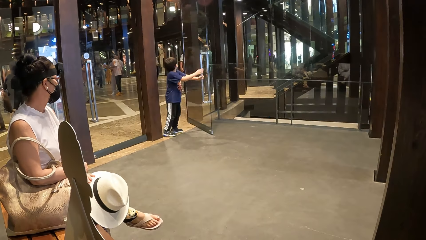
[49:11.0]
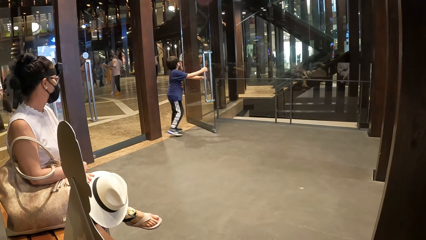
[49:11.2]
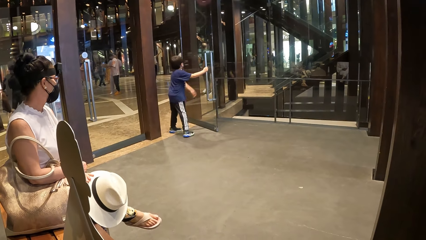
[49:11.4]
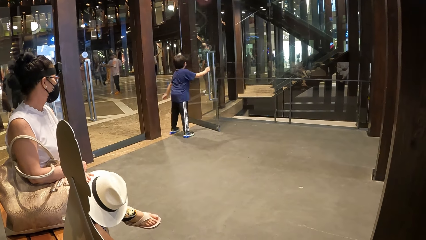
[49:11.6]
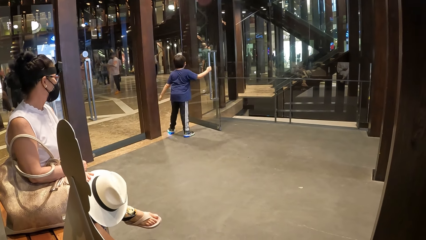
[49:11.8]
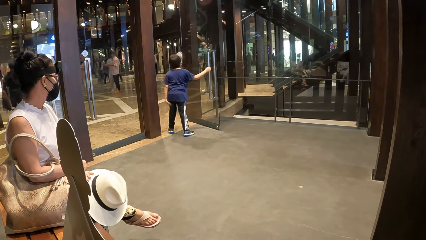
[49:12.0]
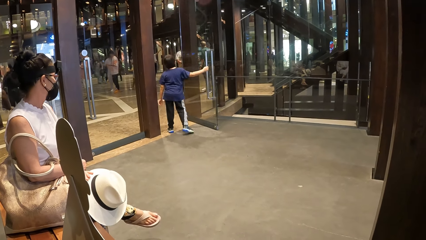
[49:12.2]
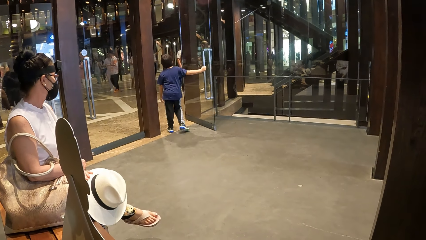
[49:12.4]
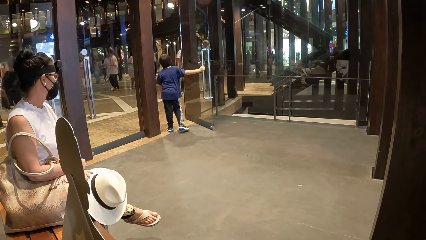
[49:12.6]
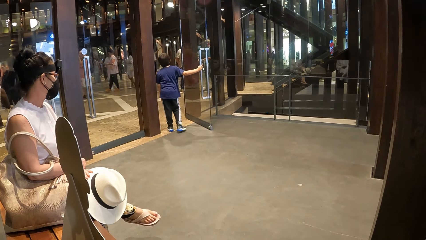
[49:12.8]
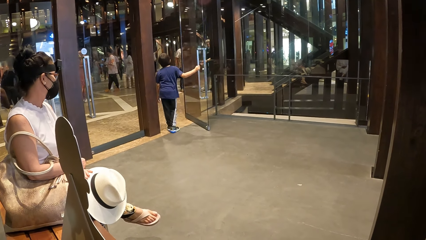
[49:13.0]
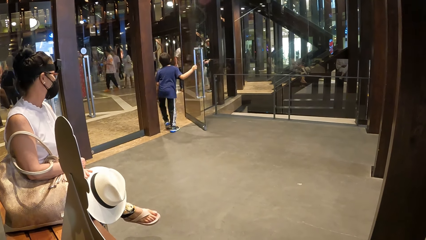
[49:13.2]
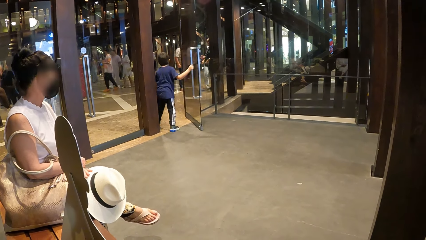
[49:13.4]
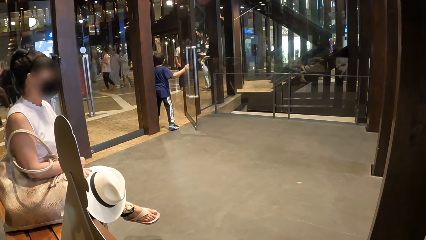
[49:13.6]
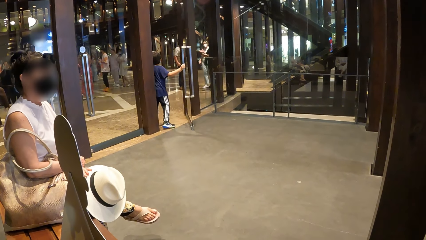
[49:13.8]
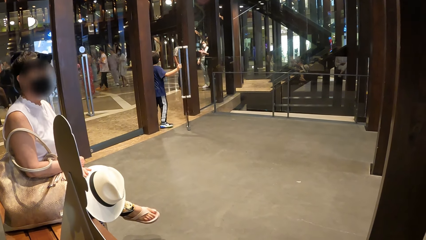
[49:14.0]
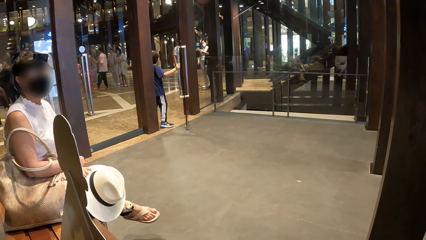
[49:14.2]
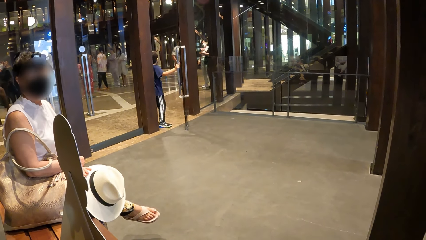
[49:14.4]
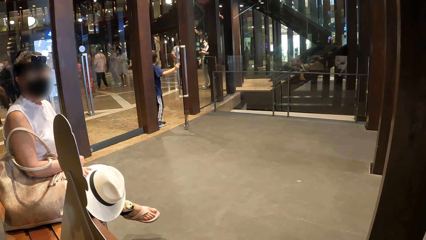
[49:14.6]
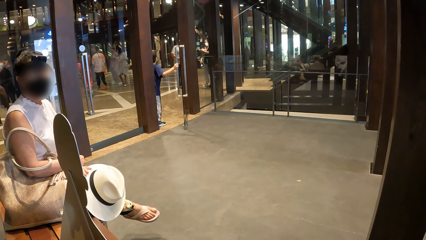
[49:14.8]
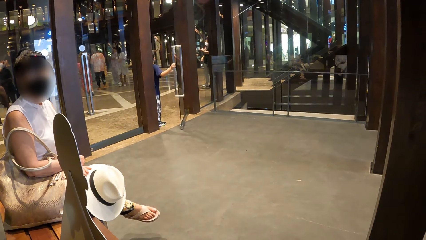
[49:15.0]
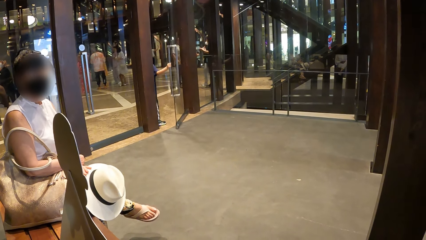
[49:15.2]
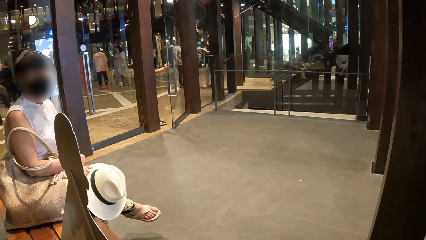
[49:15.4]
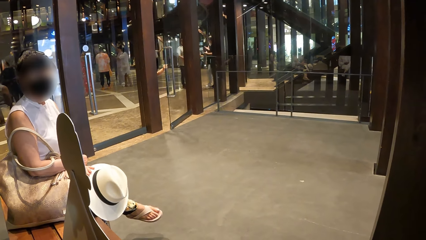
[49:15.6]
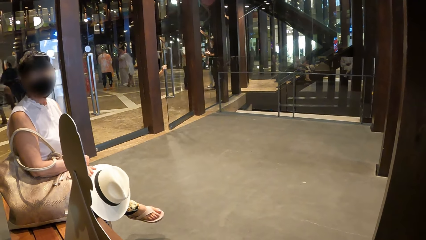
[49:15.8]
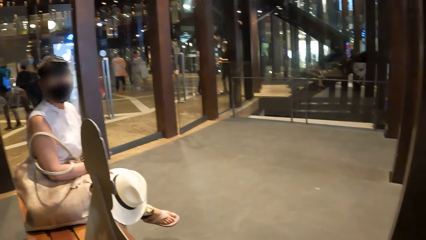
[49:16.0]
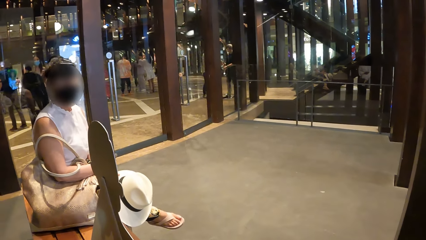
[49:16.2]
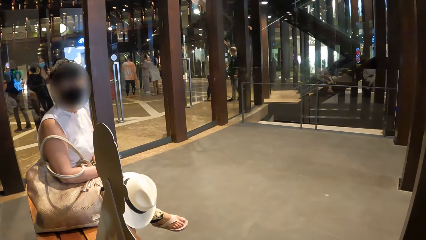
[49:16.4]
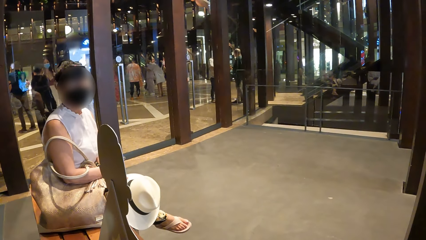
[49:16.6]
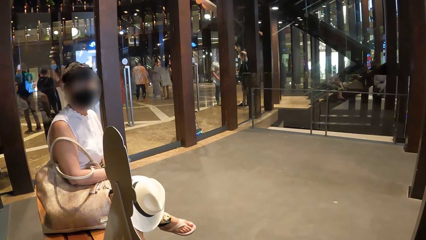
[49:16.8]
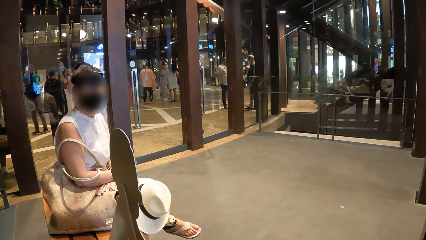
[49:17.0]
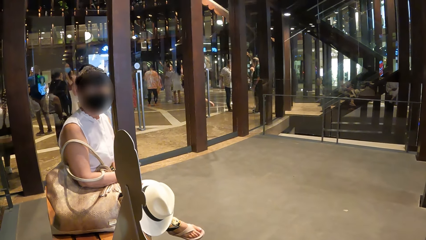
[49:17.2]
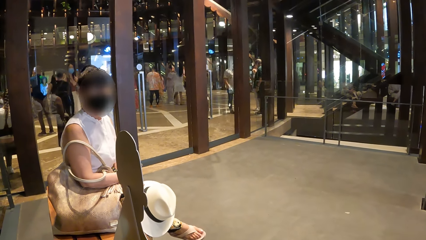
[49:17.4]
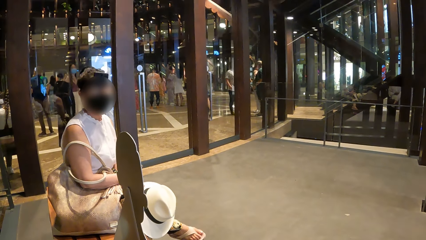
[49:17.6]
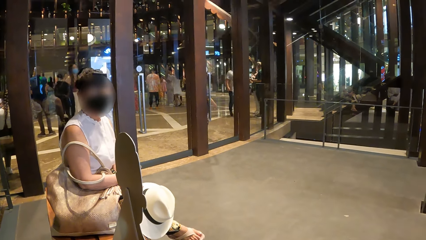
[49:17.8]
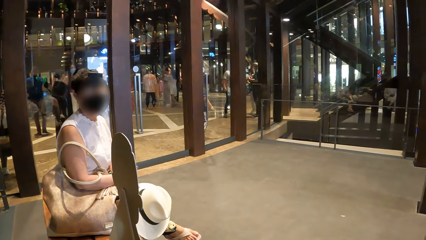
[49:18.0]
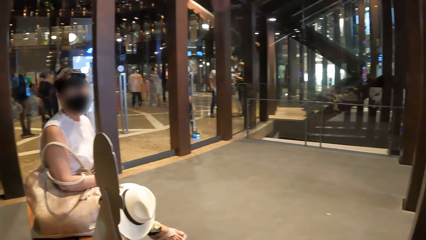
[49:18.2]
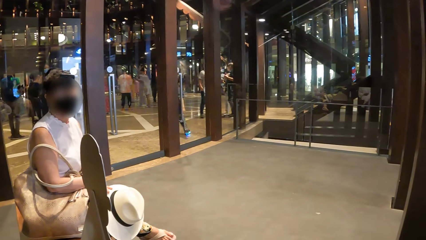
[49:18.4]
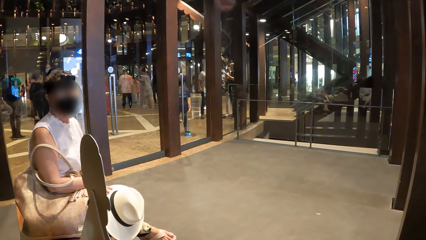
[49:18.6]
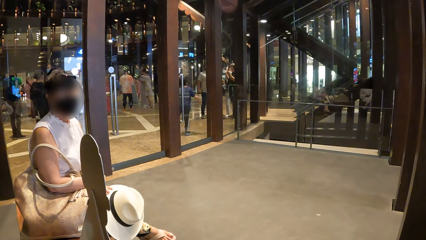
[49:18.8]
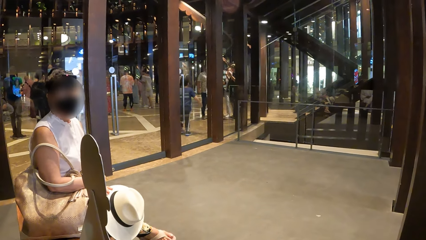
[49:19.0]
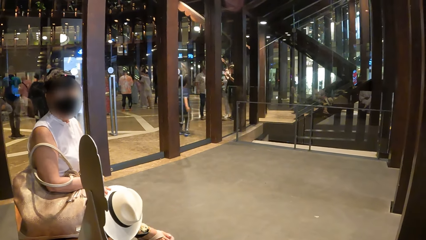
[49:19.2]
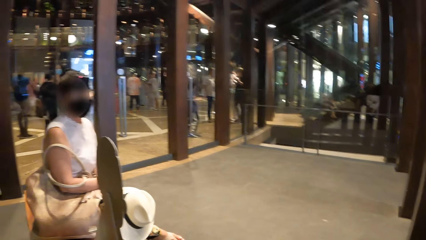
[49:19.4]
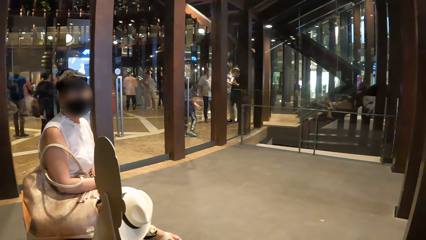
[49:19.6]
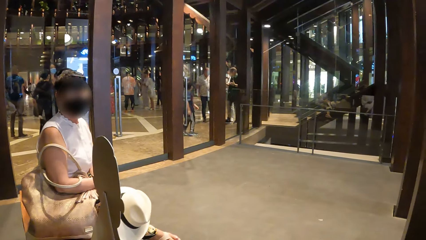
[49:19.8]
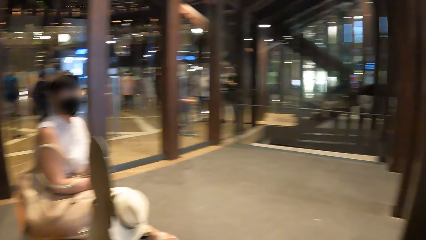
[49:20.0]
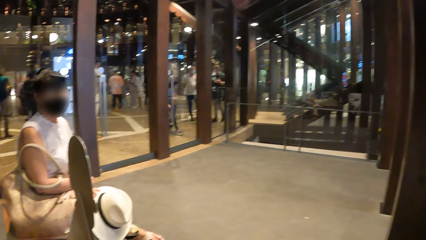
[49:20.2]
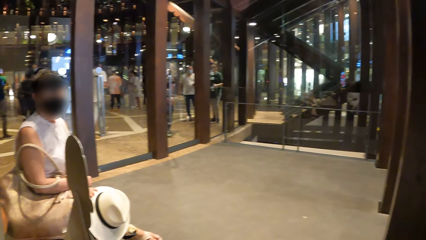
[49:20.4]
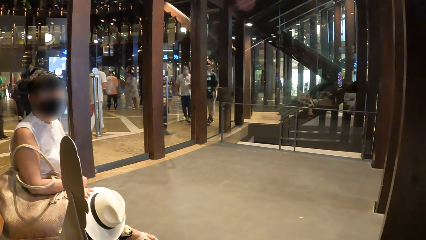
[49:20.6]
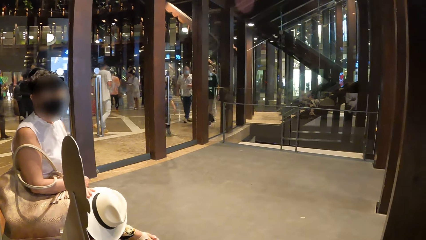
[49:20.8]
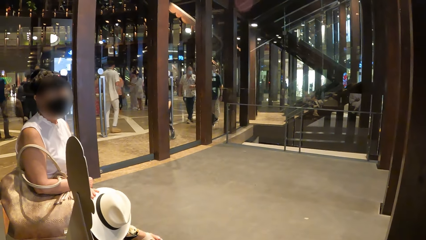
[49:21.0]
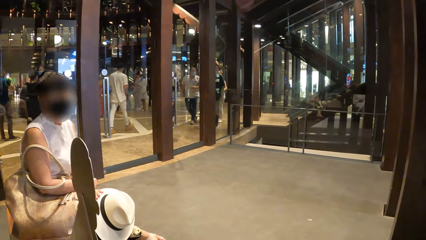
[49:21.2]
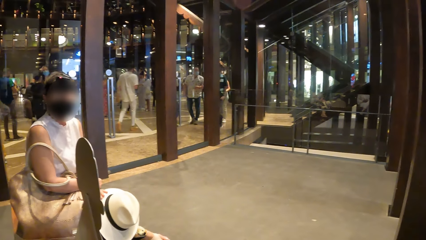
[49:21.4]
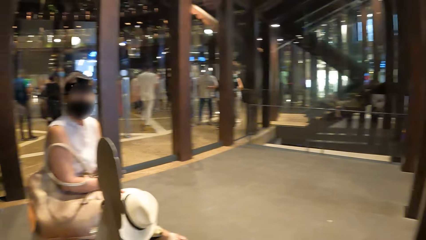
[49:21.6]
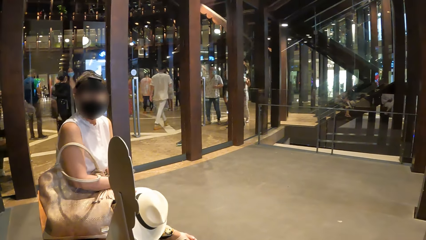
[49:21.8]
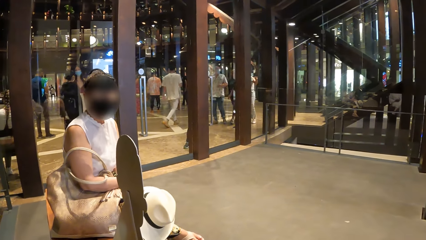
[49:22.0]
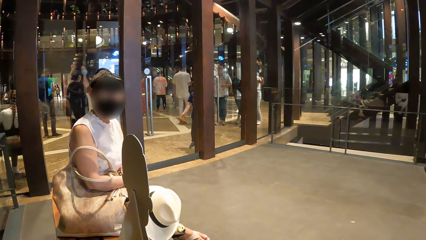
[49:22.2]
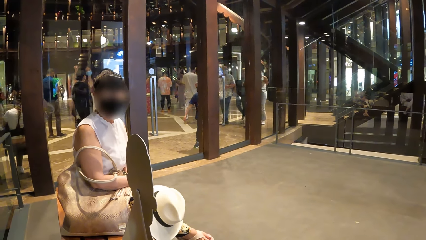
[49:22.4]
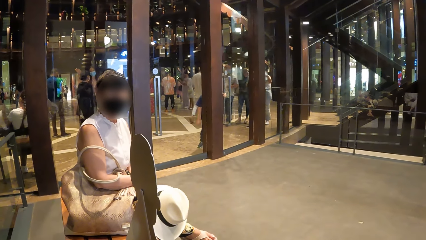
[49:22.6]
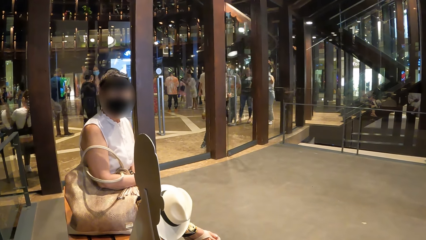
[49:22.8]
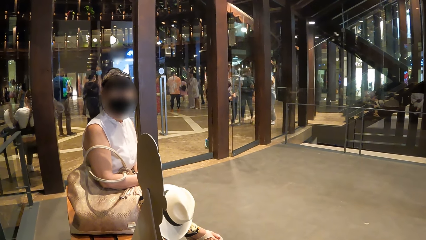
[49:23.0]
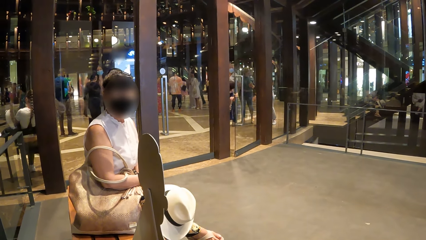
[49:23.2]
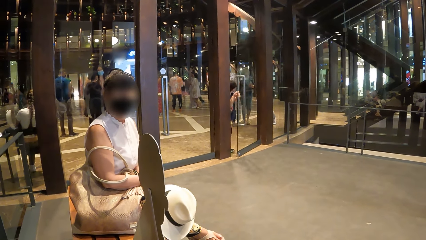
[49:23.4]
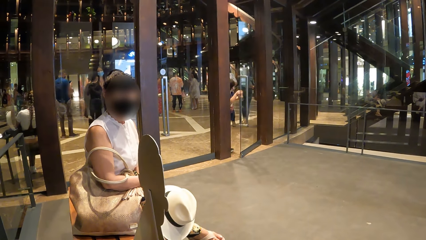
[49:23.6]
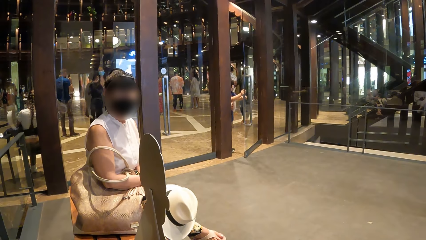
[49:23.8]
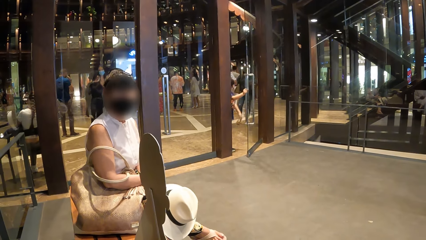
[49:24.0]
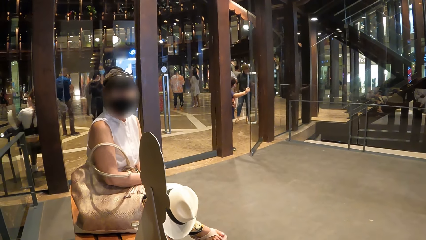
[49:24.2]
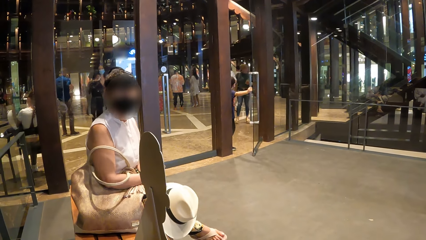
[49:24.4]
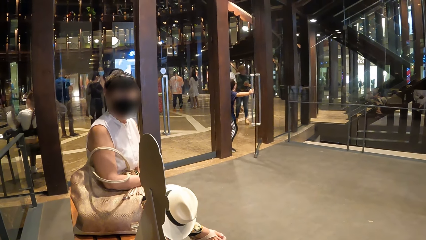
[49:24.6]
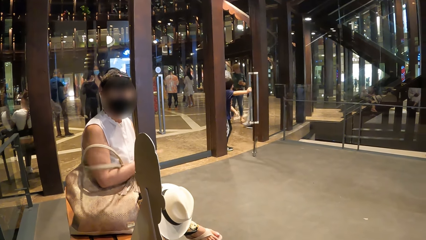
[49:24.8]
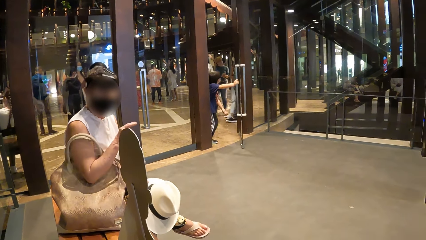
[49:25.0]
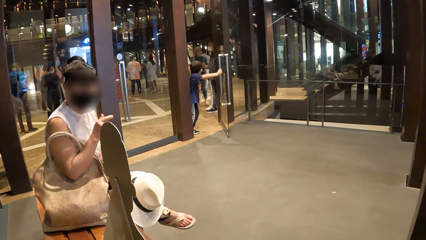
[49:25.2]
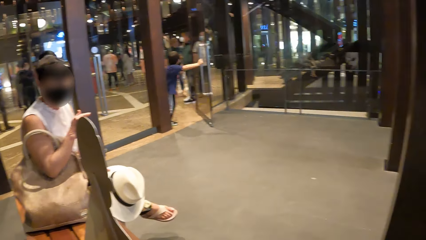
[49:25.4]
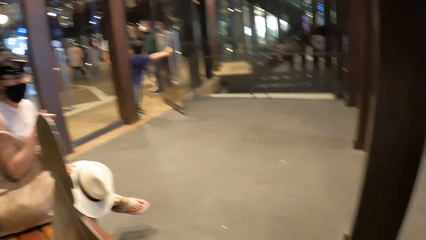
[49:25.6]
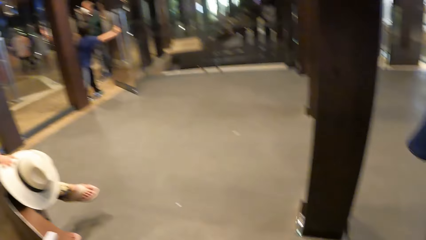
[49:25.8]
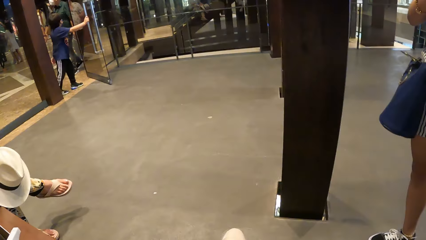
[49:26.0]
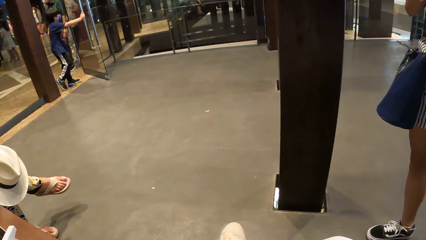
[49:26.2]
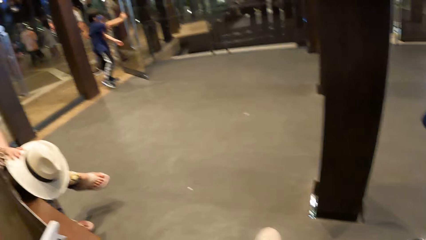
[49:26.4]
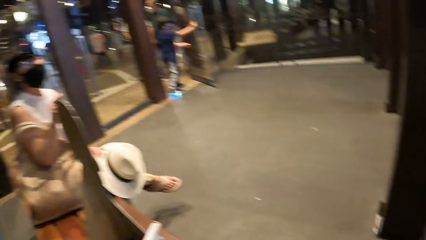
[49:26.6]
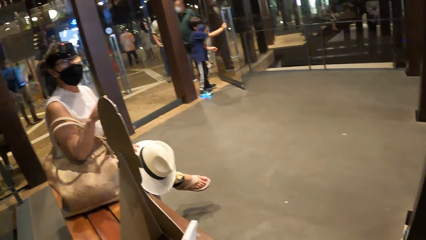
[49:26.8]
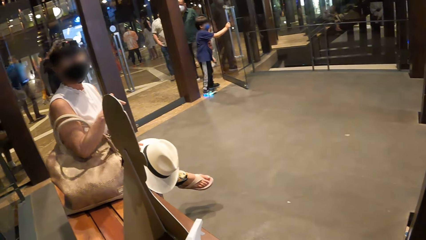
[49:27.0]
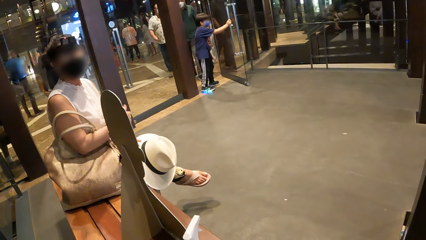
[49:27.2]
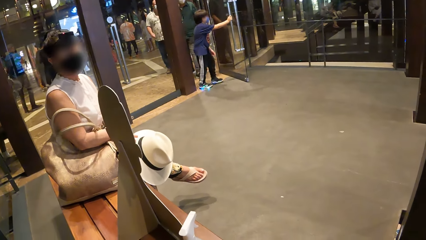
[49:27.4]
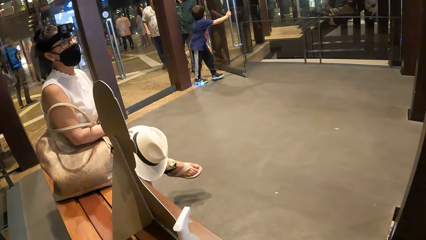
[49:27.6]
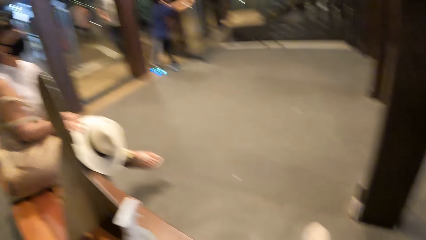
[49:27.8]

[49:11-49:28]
A lady talks to the camera wearer.
